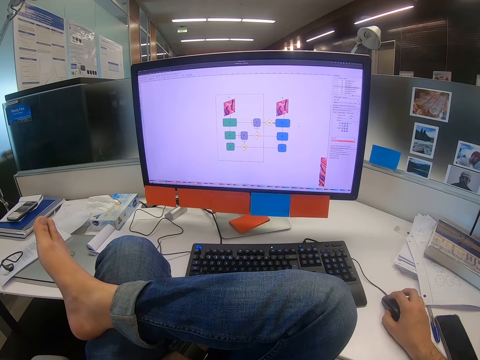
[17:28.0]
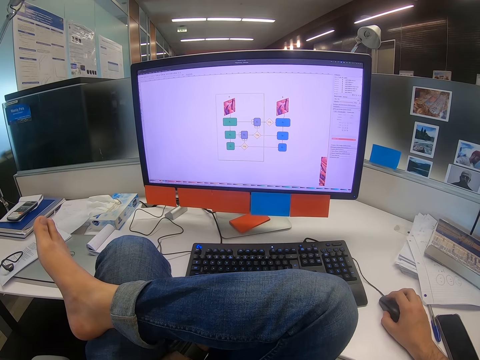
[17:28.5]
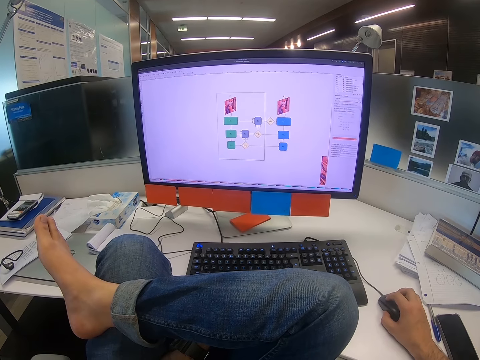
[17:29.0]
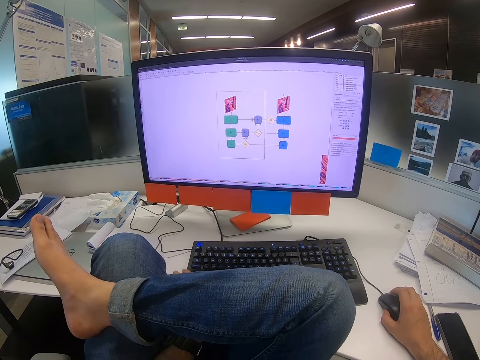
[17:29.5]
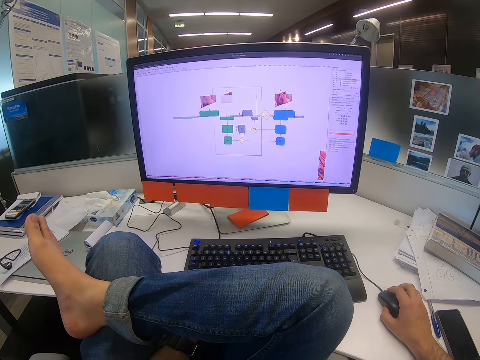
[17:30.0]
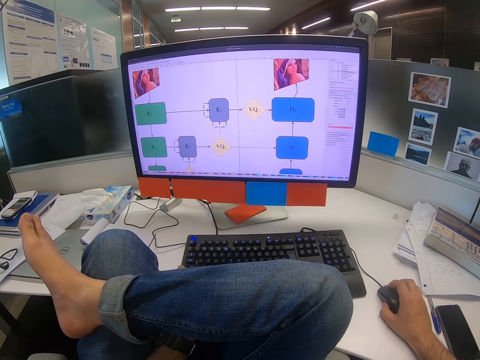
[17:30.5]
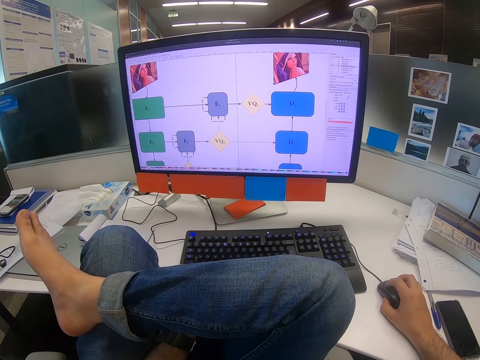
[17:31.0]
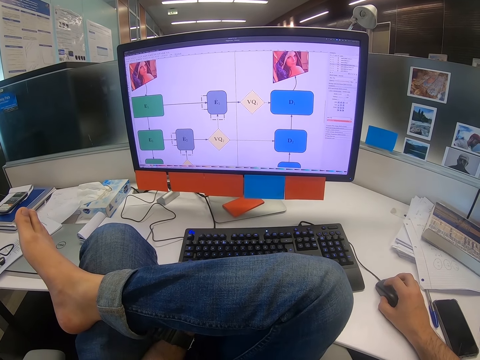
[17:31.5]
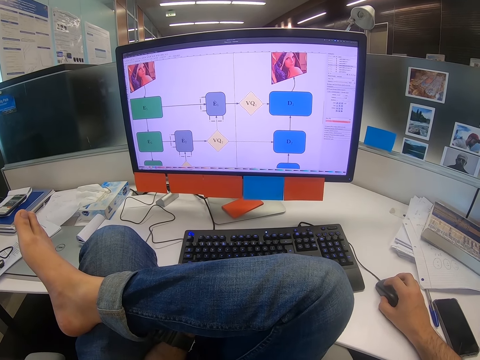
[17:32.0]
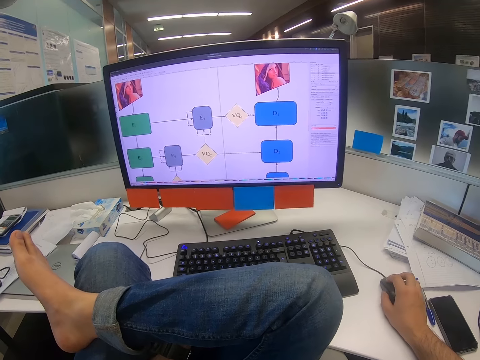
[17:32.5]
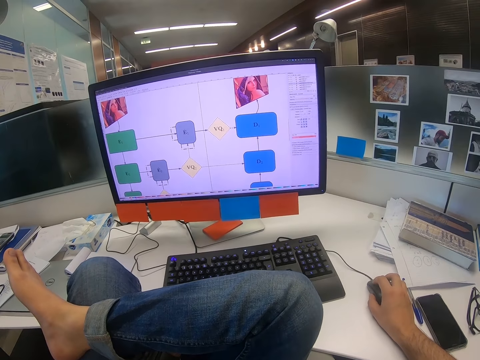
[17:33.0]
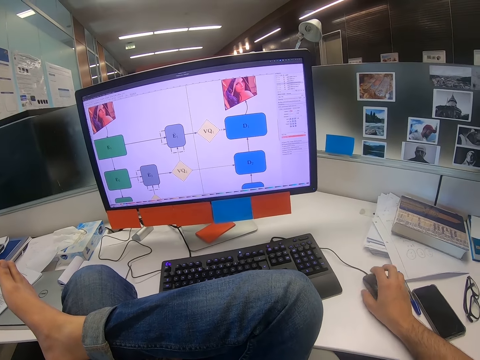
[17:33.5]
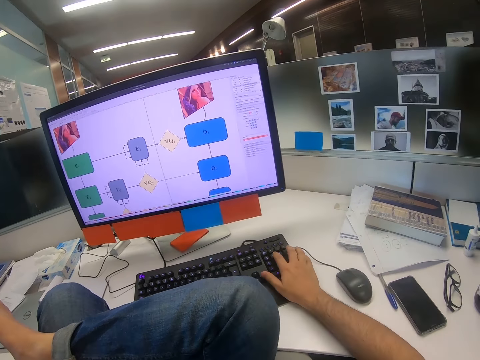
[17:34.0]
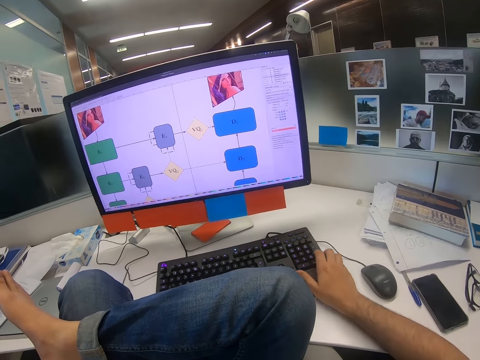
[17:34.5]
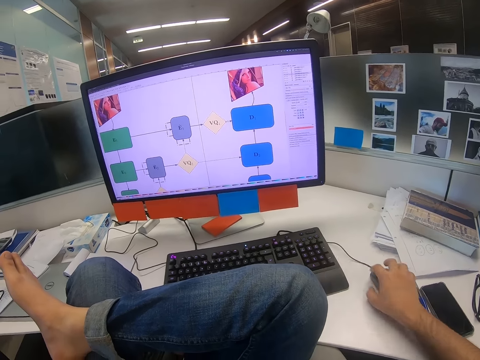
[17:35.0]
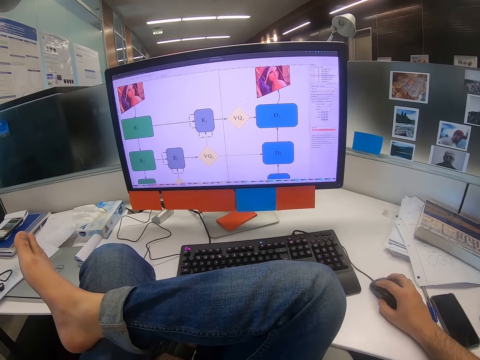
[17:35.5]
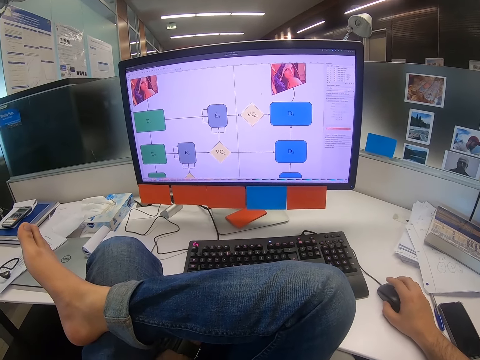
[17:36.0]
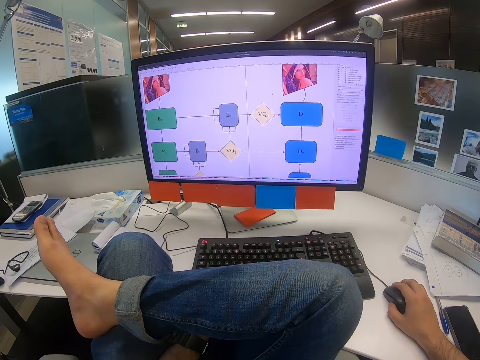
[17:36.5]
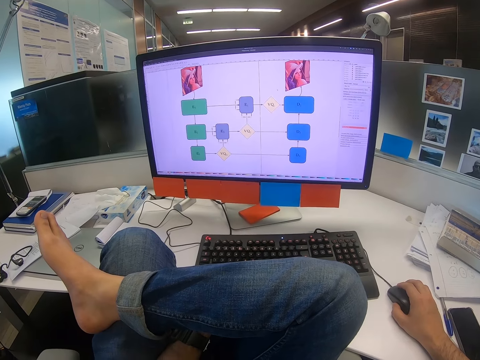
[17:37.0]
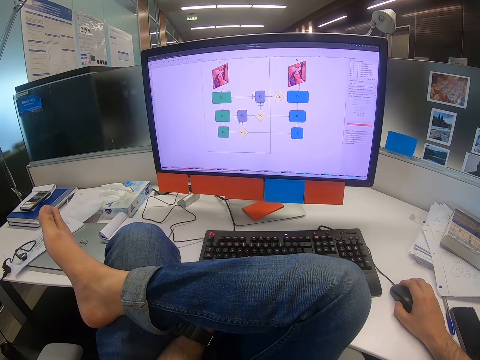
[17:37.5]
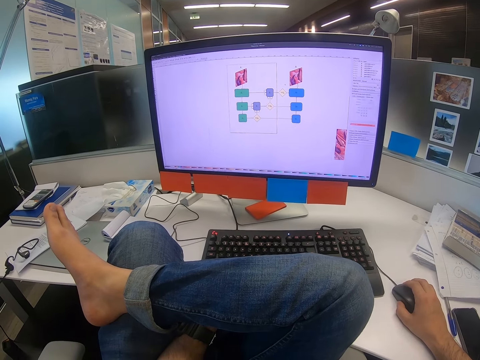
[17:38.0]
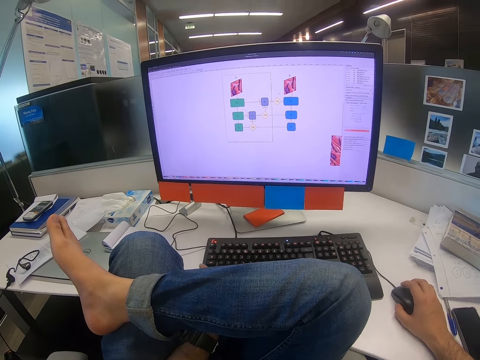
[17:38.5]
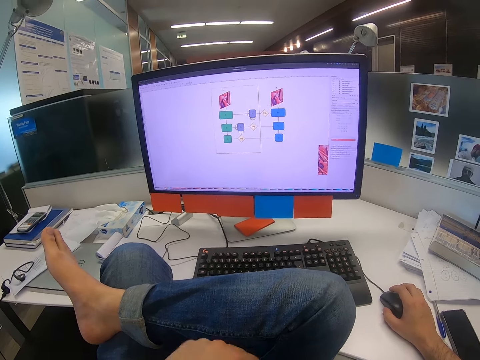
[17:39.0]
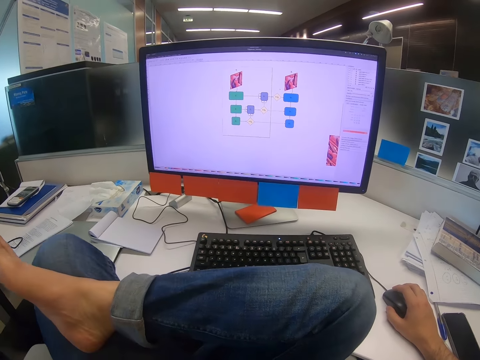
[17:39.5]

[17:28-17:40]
The camera wearer presses on a button on the keyboard with the right hand. They move the mouse with the right hand.

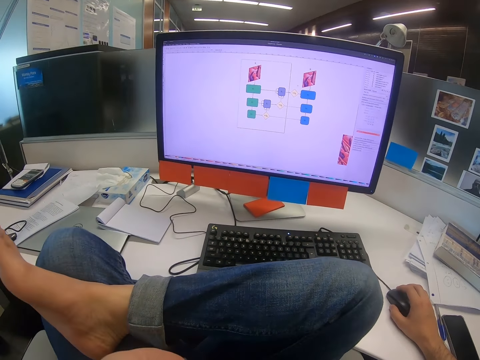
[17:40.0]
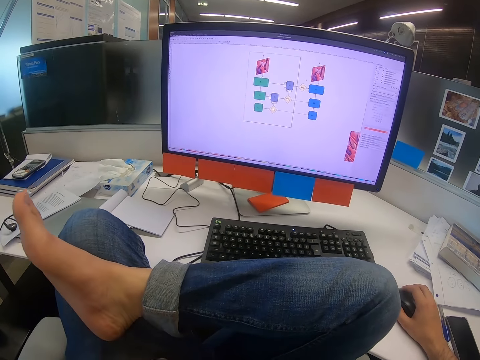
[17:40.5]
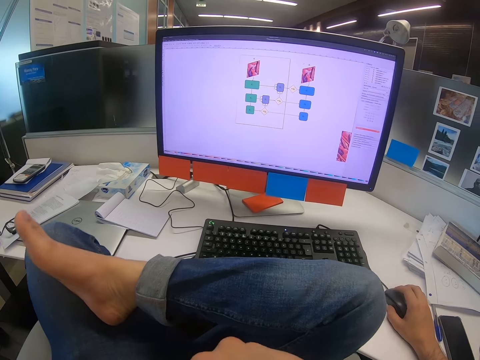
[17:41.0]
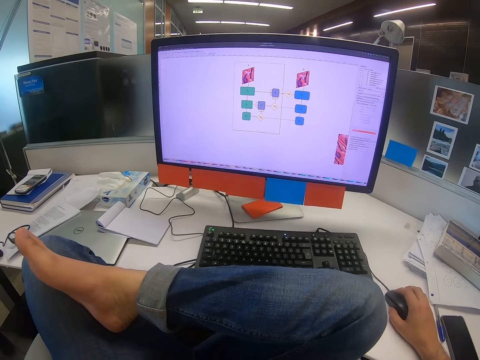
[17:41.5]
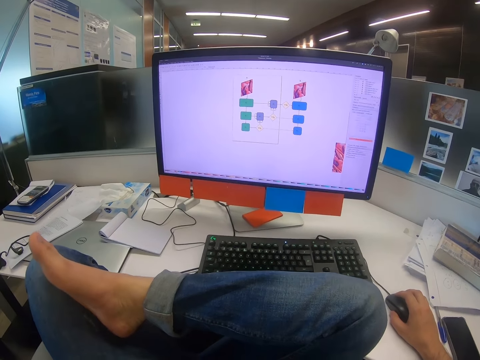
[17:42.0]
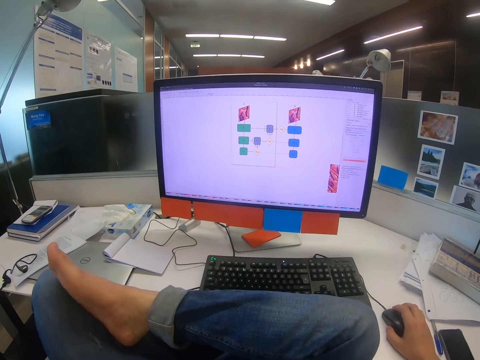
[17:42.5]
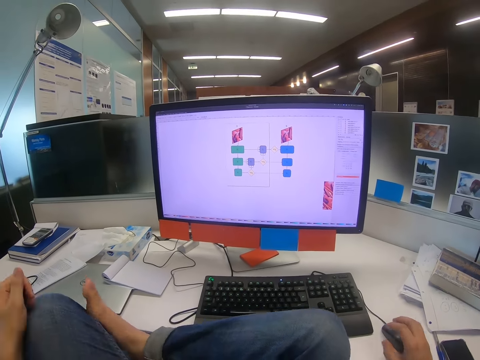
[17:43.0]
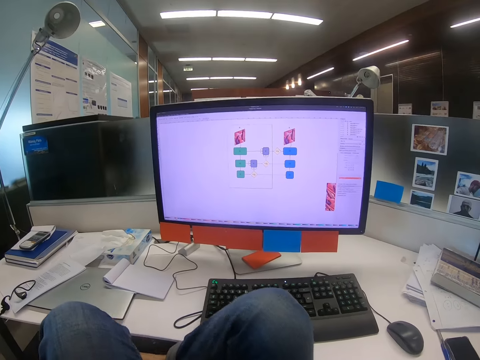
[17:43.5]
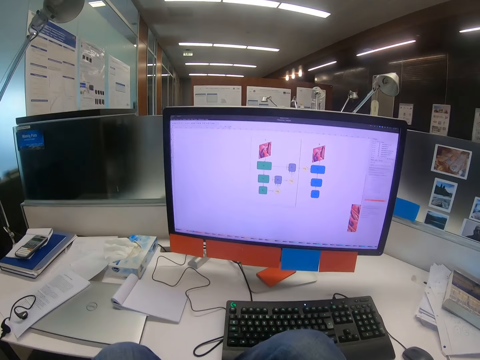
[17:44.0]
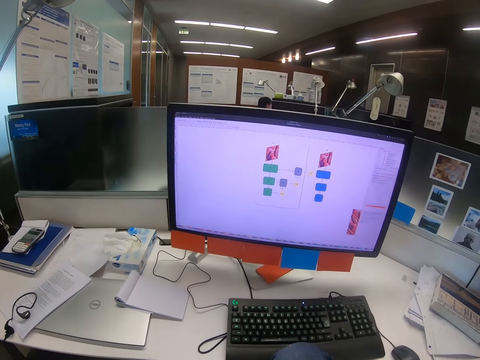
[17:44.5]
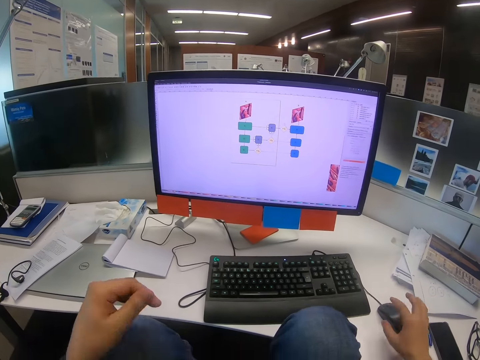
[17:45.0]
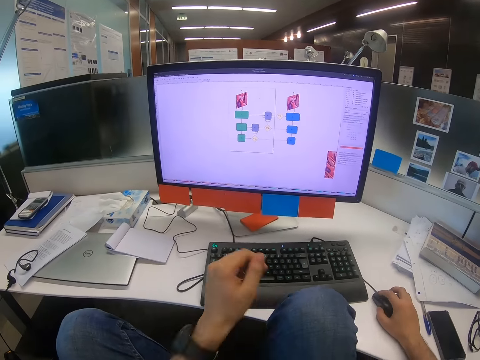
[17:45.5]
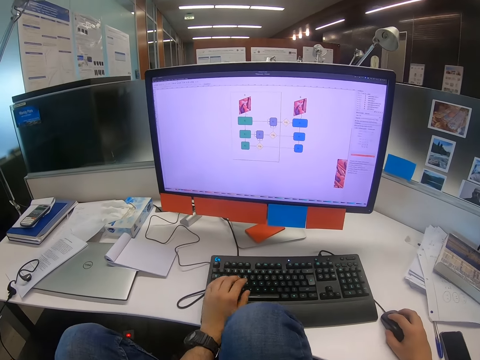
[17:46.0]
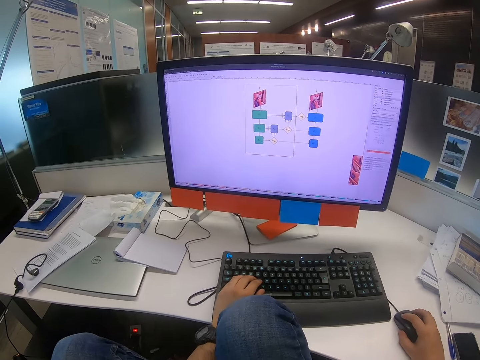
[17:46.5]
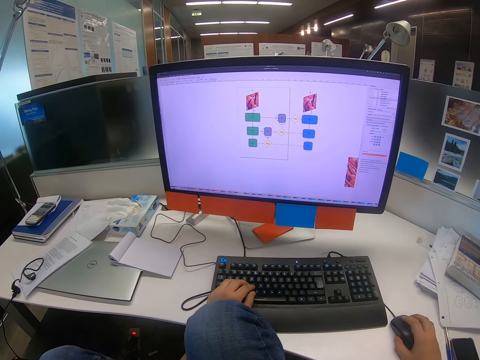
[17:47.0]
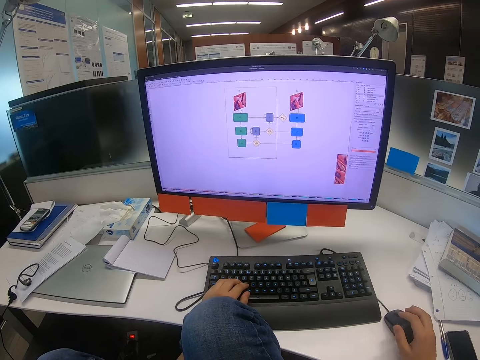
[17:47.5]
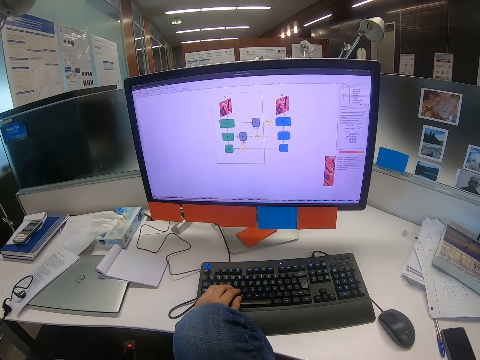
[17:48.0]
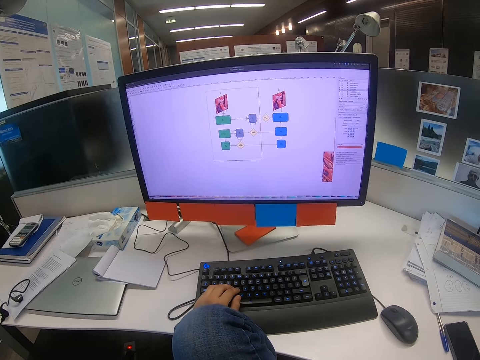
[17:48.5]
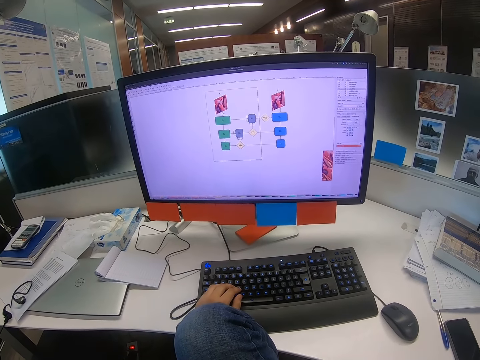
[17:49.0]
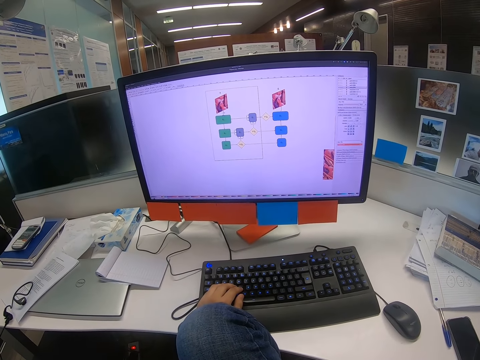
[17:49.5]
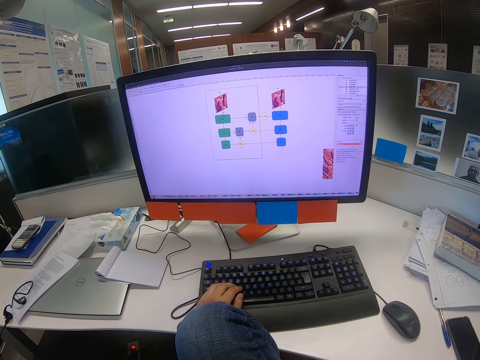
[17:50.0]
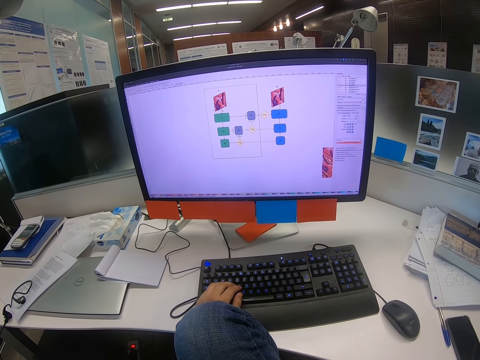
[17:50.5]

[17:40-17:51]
The camera wearer moves the legs. They put down the right leg. They move the hands. They look around. They press on a button on the keyboard with the left hand and move the mouse with the right hand. They operate the computer.

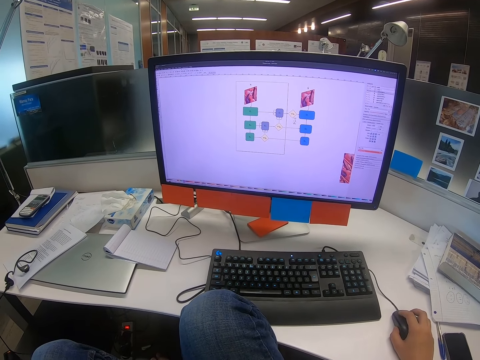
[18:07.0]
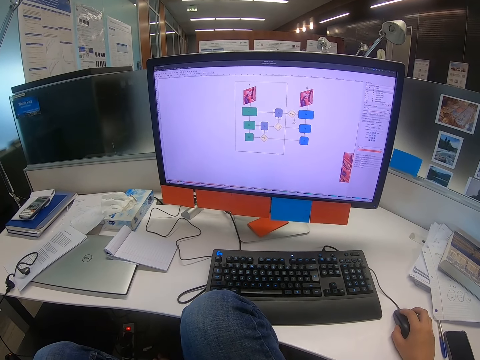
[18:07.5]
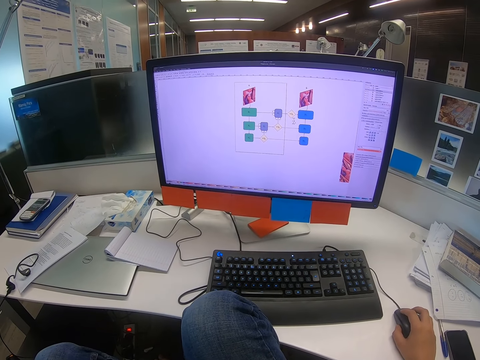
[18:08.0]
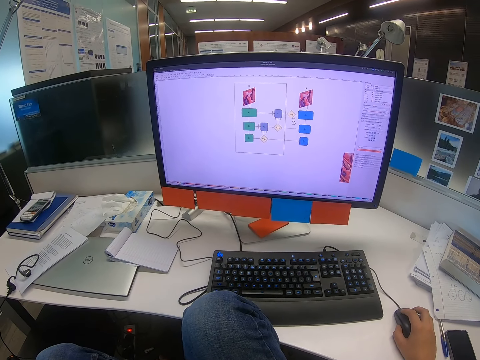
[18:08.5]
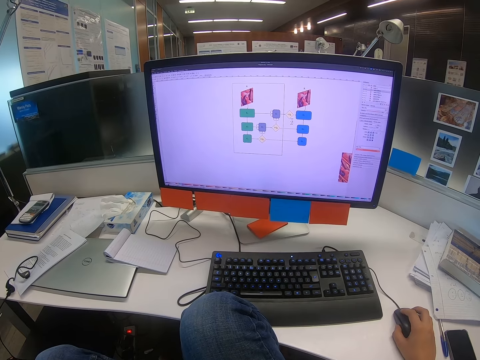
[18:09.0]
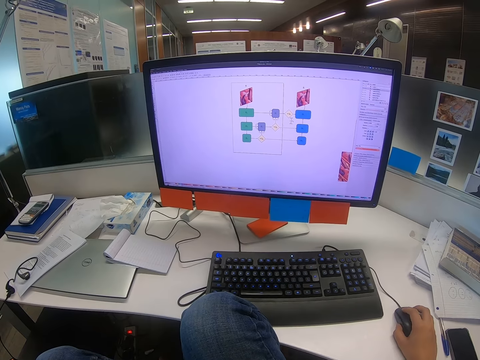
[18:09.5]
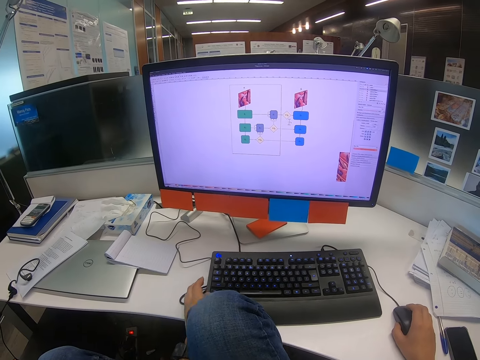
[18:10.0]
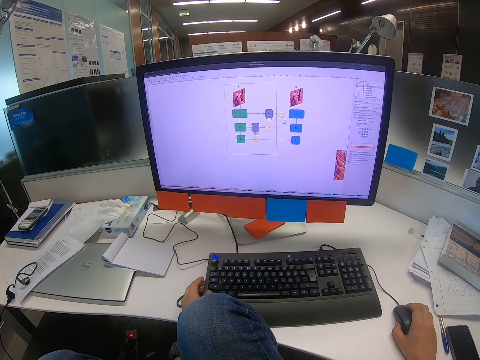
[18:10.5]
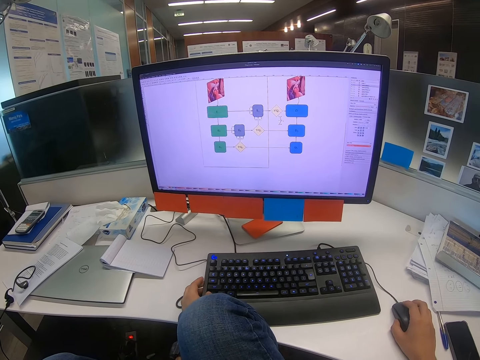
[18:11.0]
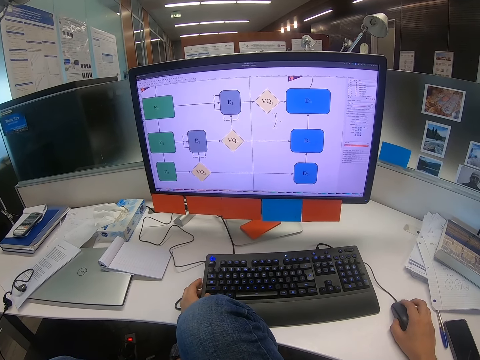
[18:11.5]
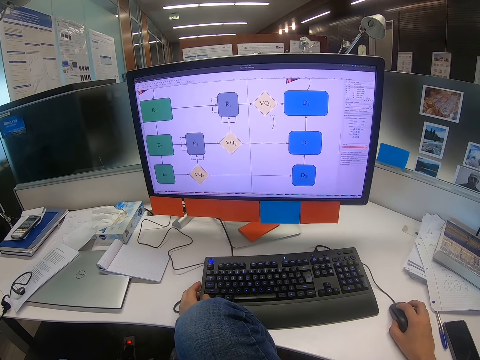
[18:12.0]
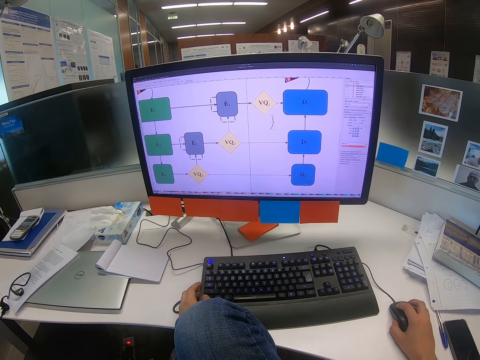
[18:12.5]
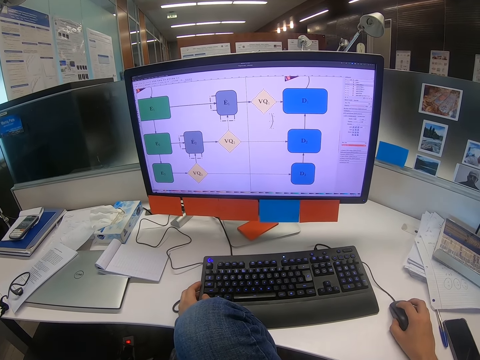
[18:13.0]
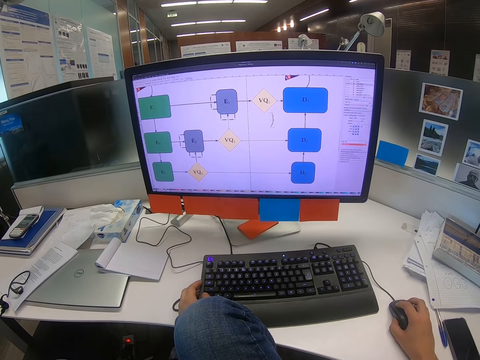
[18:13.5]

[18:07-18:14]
The camera wearer moves the left hand. They scroll the mouse scroll wheel with the right hand.
